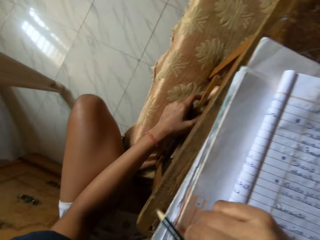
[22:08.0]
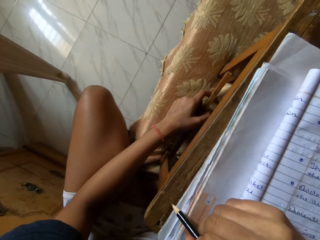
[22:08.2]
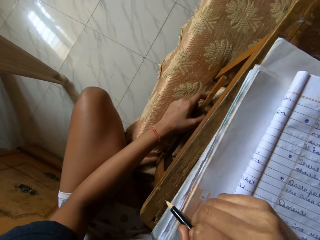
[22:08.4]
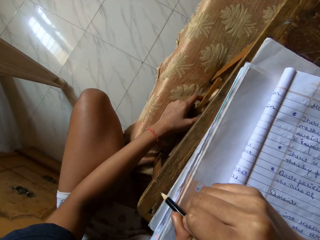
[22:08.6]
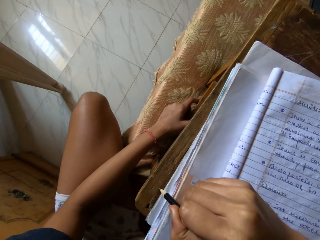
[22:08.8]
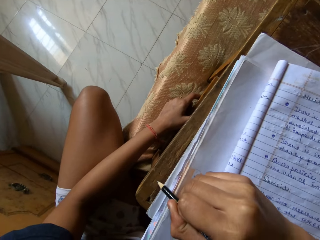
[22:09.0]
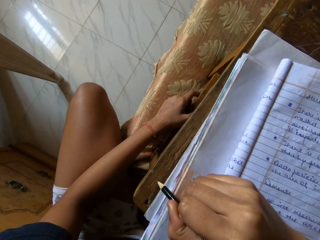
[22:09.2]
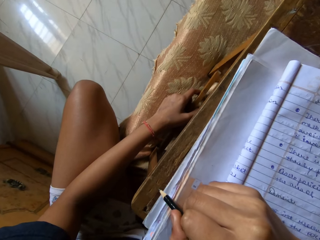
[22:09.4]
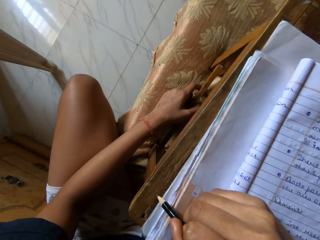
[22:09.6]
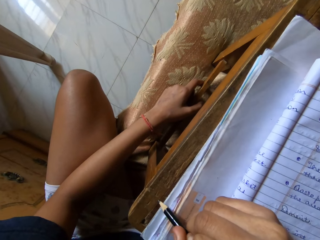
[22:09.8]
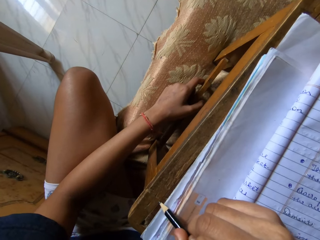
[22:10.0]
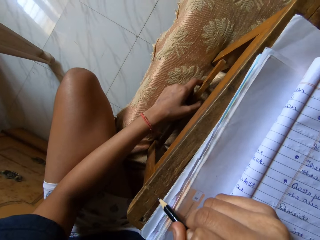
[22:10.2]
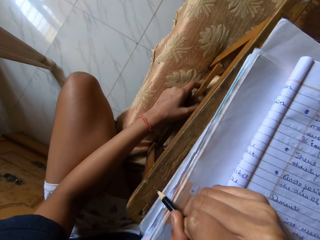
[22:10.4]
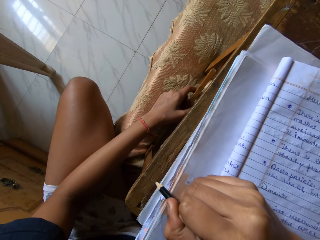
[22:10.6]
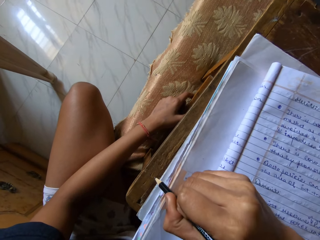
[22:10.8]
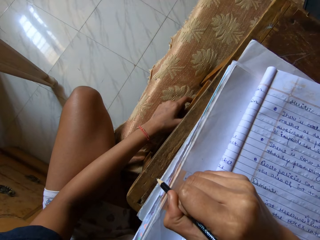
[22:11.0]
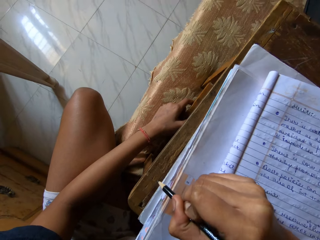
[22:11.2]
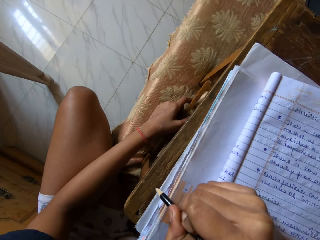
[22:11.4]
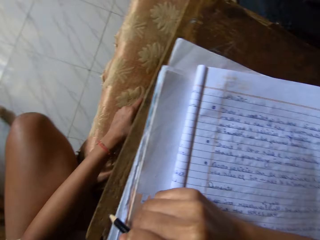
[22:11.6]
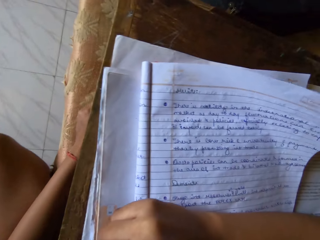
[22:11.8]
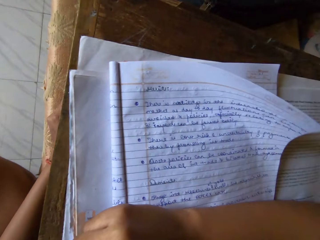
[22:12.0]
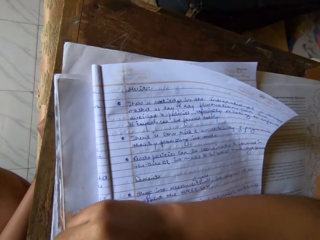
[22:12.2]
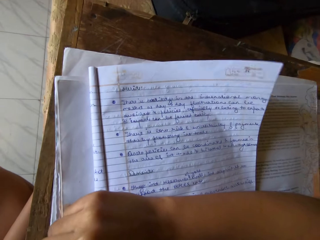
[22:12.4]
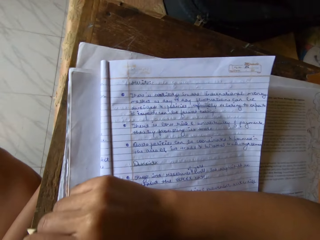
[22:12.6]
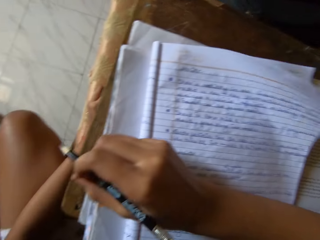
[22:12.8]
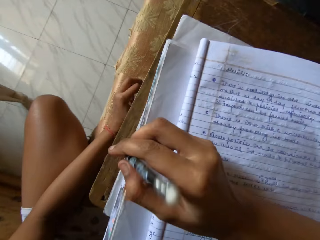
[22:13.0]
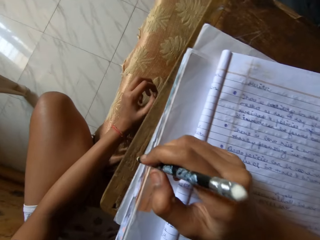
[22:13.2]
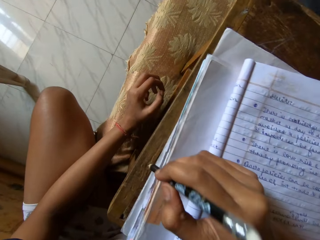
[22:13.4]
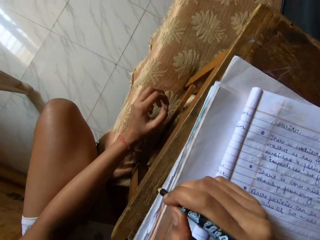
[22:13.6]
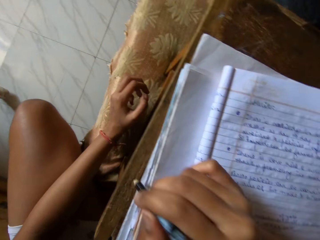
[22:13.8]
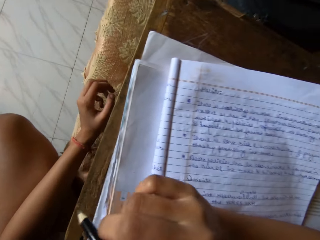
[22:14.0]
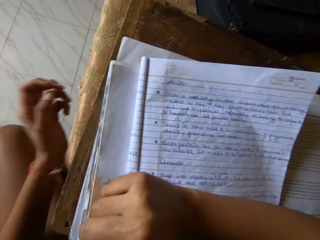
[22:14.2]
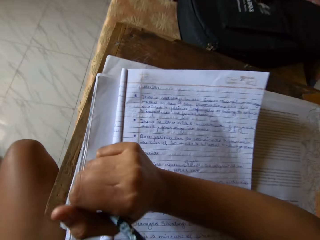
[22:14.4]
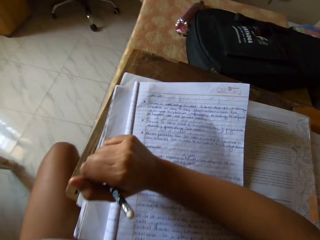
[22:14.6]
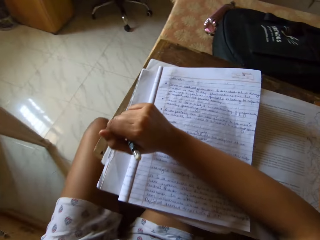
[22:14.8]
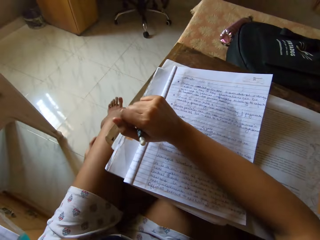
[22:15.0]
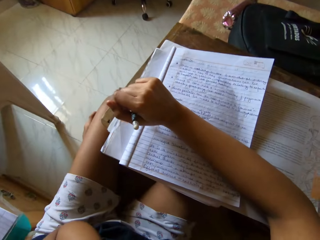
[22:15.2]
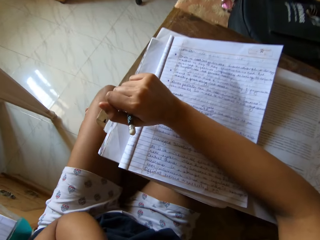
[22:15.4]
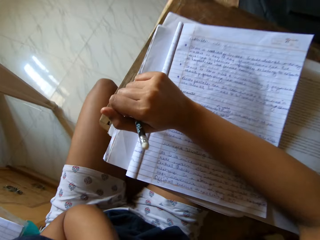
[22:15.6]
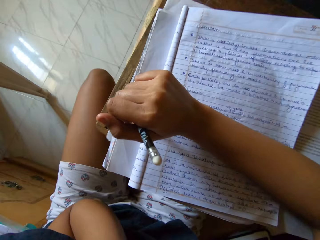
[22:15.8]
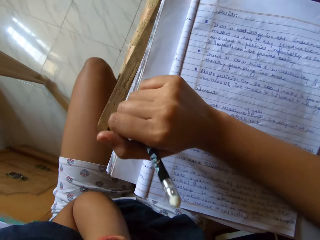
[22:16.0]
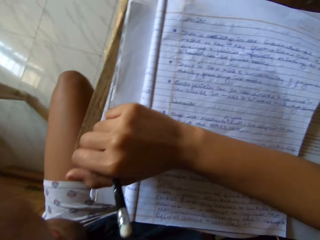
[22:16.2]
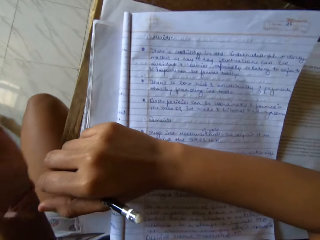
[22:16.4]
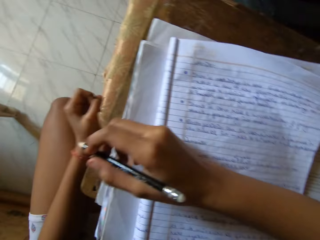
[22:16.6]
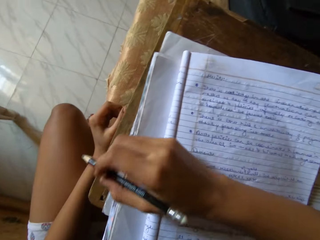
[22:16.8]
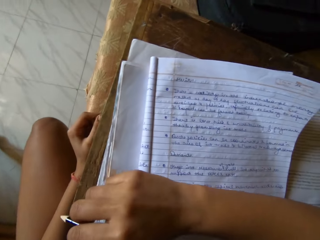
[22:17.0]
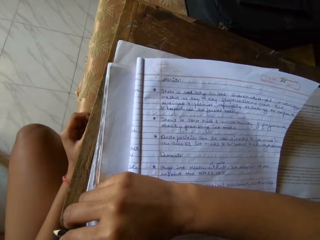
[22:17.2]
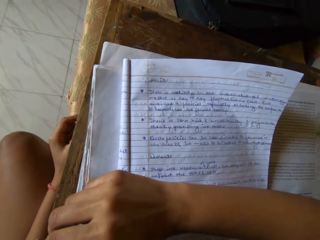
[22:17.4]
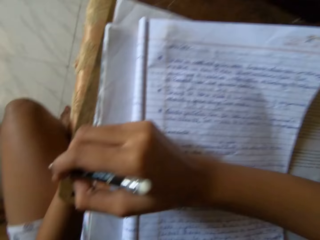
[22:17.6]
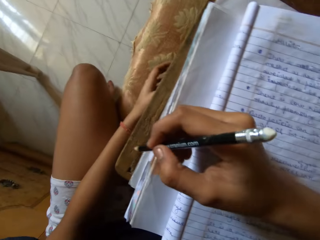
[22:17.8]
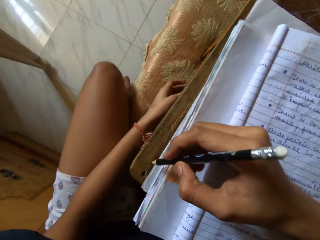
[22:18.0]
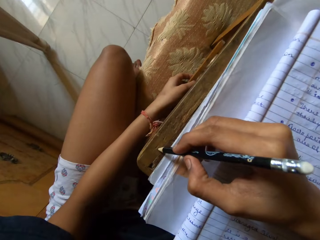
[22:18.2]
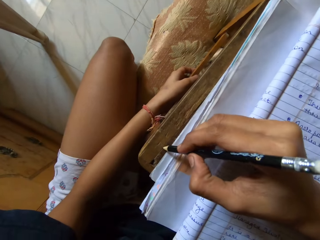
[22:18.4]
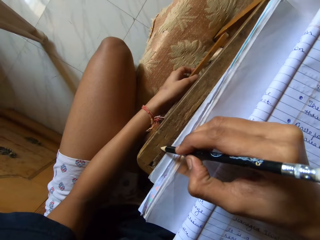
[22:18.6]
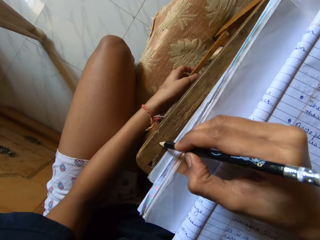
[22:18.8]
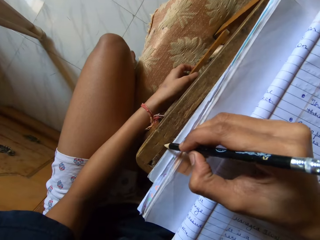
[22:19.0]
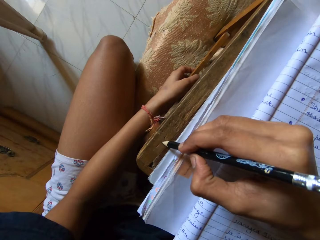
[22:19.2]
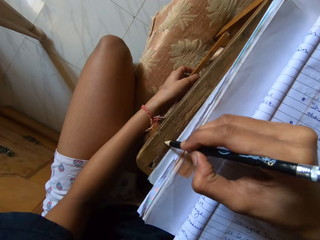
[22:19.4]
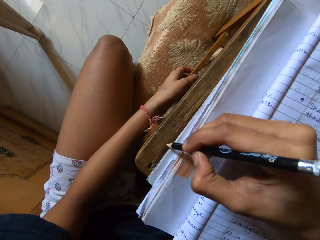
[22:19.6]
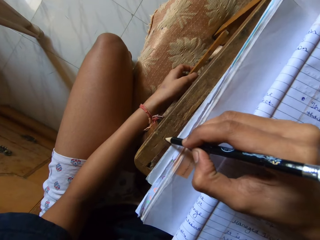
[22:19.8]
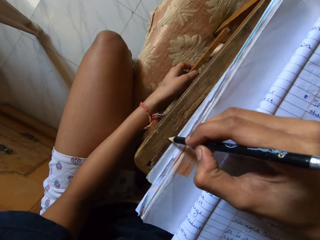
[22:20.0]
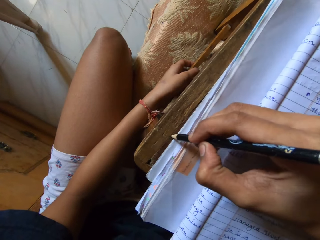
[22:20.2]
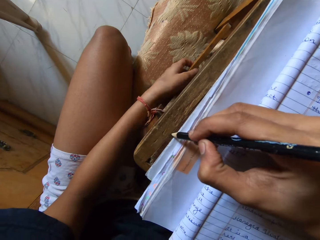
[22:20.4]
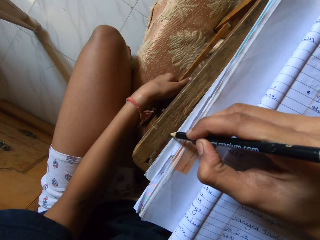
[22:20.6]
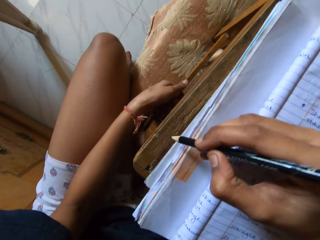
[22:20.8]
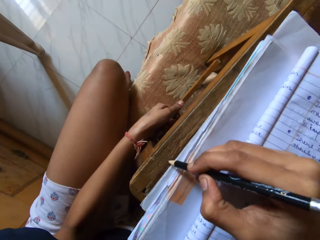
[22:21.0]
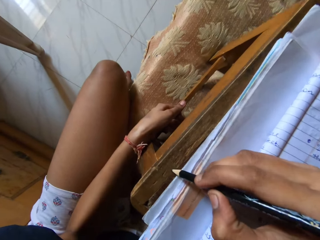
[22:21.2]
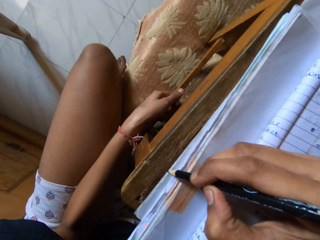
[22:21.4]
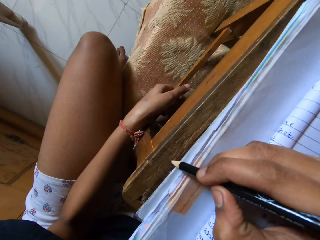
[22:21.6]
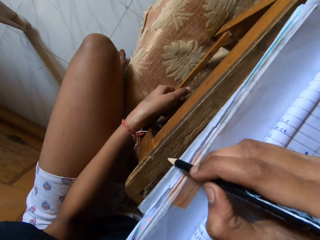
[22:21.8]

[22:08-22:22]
The camera wearer raises the left hand up. They lower the left hand down. They write on a table with a pencil.

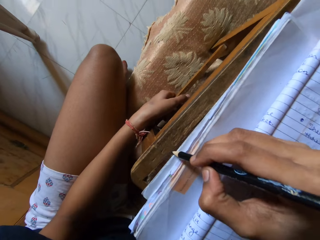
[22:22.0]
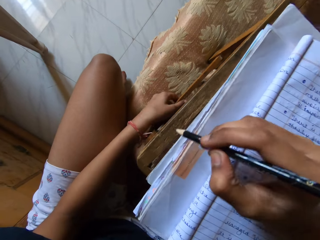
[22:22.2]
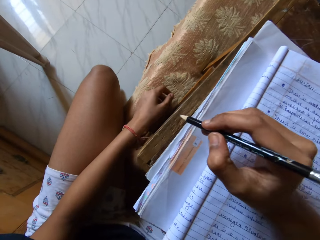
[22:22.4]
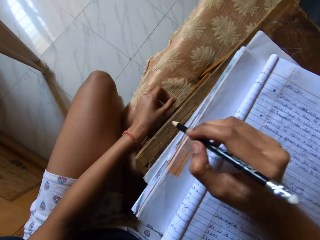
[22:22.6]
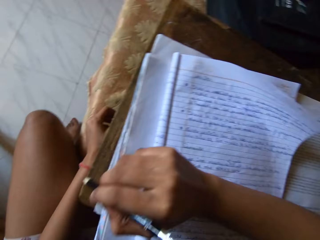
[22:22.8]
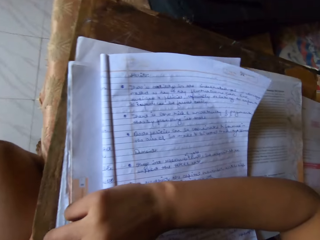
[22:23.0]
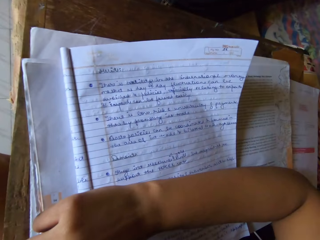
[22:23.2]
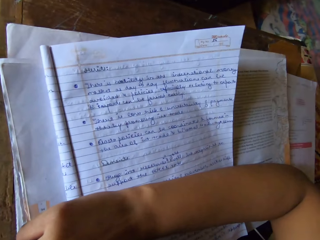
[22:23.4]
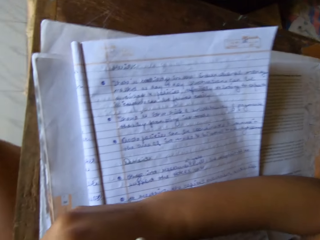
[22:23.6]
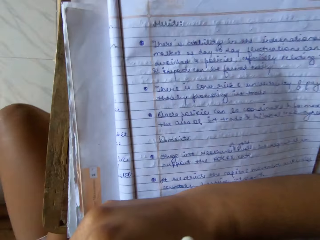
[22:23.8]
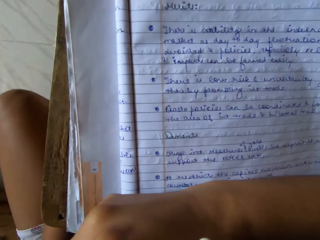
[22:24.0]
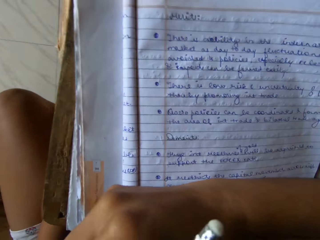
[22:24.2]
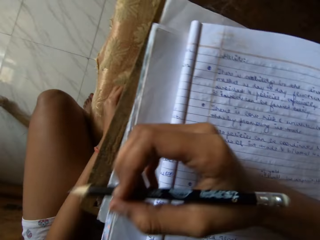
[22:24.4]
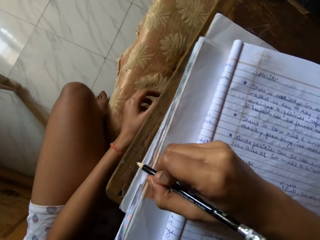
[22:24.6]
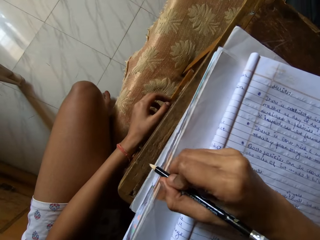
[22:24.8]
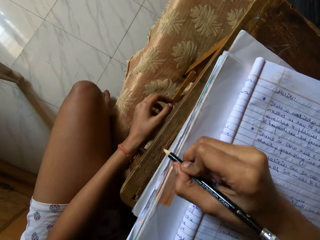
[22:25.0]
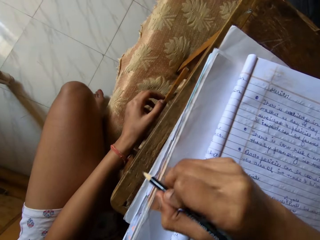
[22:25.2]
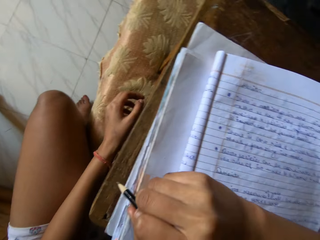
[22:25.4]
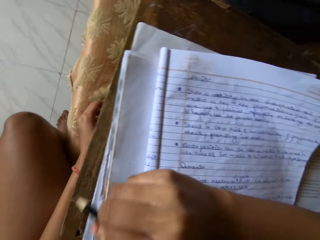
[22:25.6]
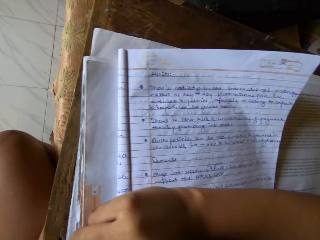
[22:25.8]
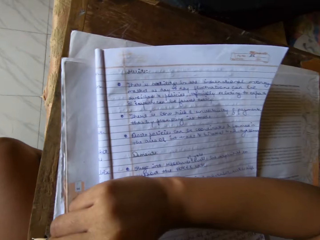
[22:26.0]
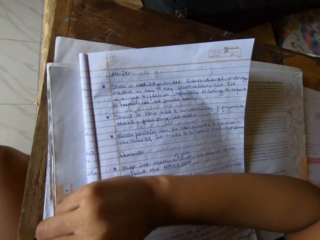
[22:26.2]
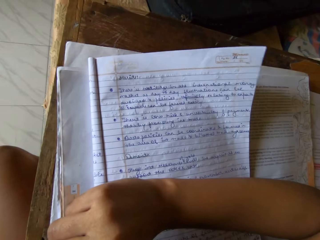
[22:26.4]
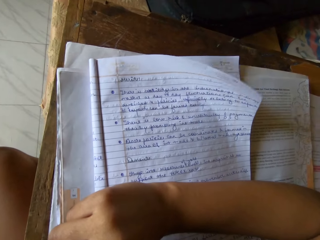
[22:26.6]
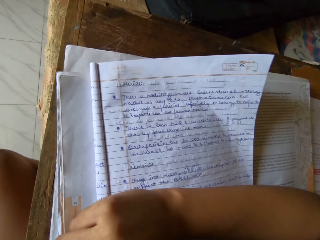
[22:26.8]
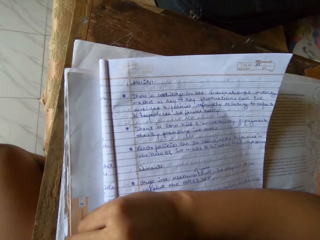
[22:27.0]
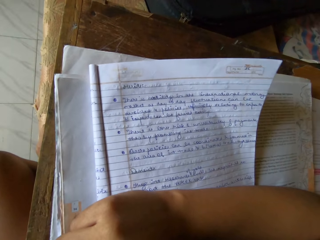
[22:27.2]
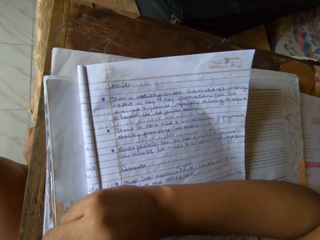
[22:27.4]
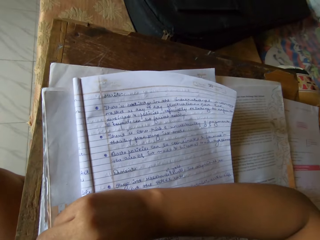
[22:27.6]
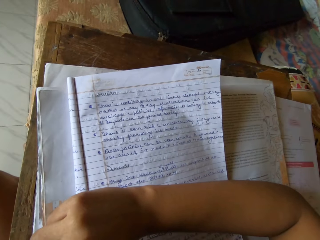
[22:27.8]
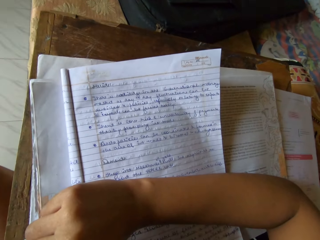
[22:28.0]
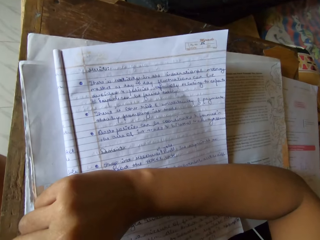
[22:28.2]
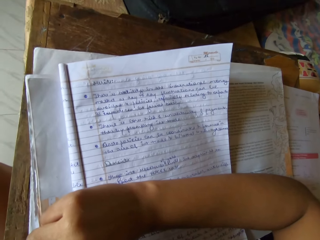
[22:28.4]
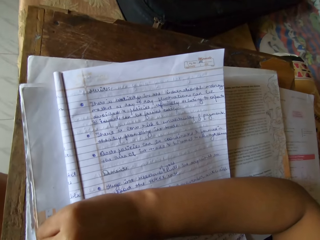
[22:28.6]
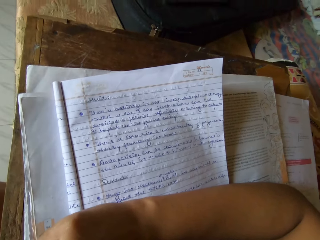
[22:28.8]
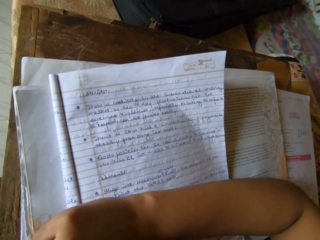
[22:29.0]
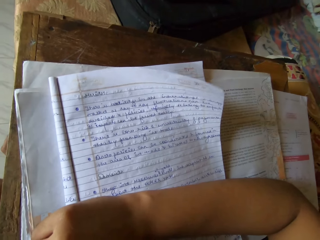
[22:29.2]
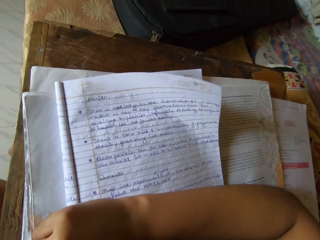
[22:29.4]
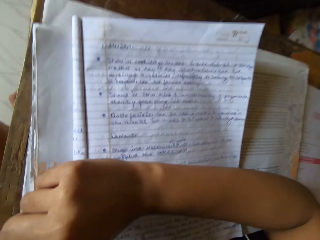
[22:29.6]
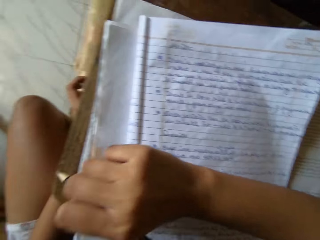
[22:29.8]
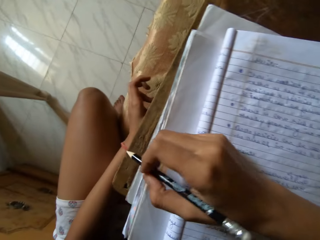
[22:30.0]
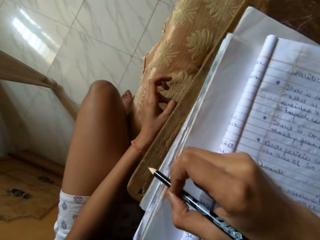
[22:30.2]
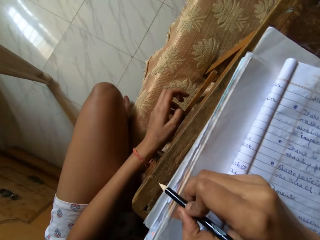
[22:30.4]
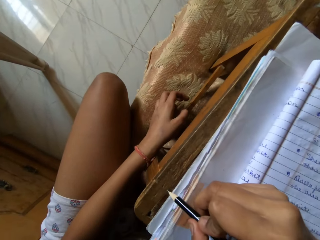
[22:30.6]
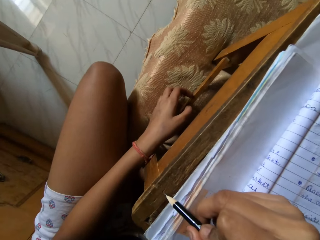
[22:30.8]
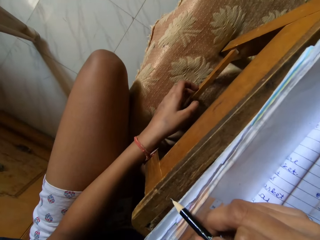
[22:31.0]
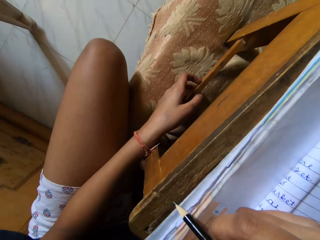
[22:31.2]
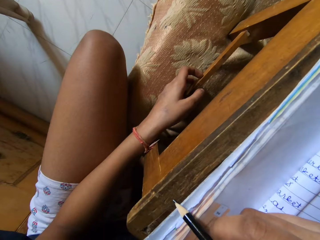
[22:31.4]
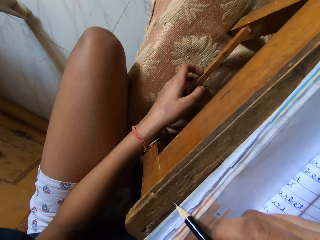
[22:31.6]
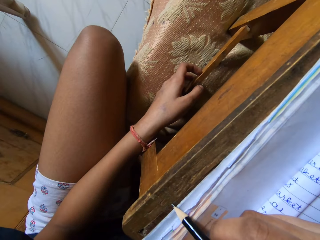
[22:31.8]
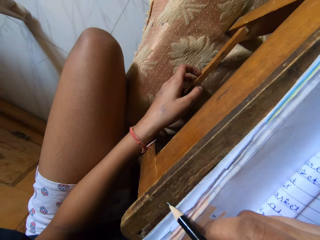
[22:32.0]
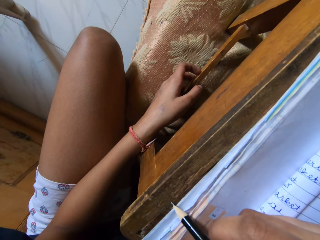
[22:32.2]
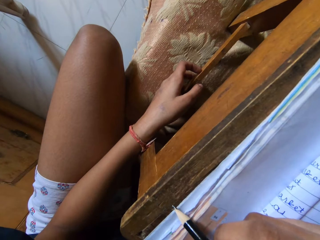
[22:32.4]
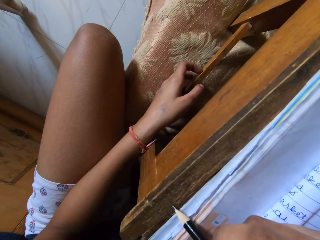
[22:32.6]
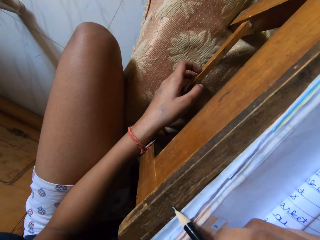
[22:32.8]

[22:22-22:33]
The camera wearer reads an exercise book. They write on a table with a pencil.
